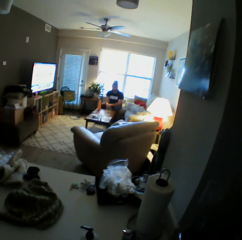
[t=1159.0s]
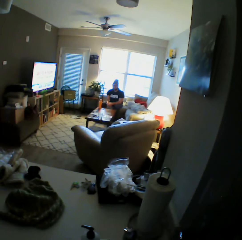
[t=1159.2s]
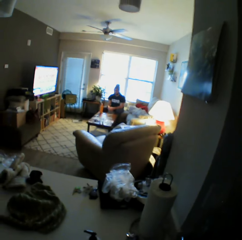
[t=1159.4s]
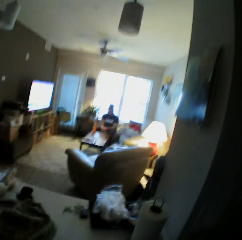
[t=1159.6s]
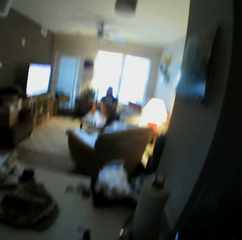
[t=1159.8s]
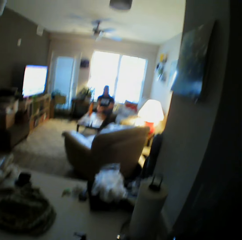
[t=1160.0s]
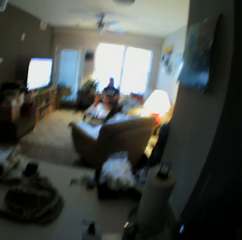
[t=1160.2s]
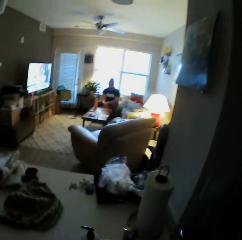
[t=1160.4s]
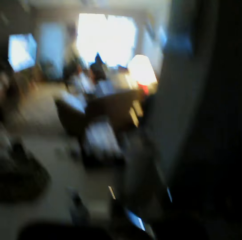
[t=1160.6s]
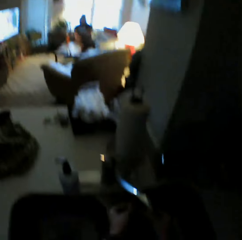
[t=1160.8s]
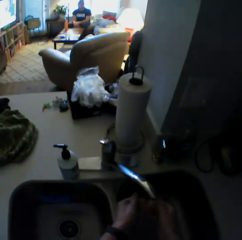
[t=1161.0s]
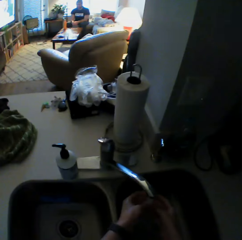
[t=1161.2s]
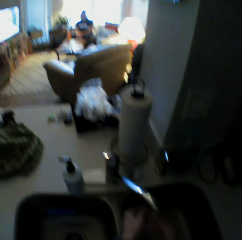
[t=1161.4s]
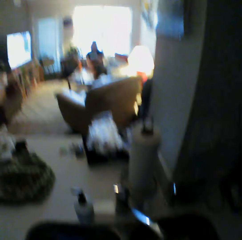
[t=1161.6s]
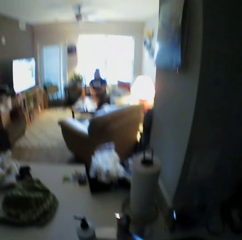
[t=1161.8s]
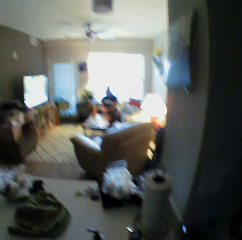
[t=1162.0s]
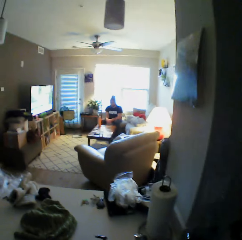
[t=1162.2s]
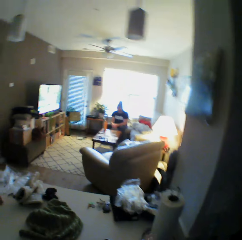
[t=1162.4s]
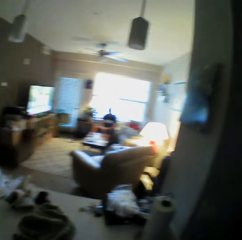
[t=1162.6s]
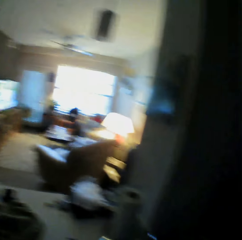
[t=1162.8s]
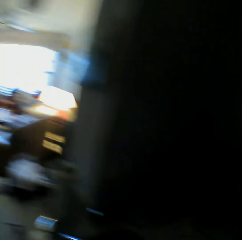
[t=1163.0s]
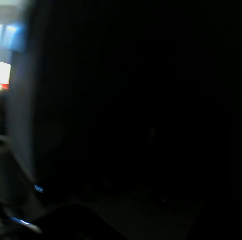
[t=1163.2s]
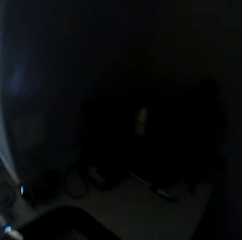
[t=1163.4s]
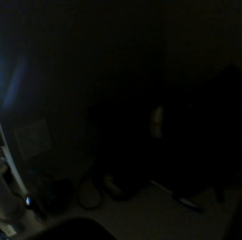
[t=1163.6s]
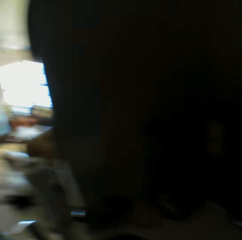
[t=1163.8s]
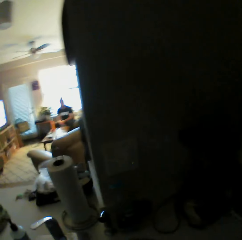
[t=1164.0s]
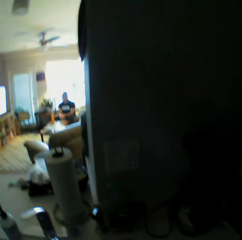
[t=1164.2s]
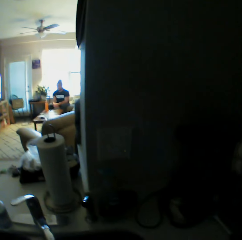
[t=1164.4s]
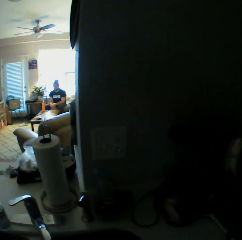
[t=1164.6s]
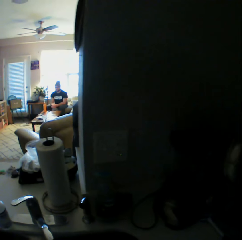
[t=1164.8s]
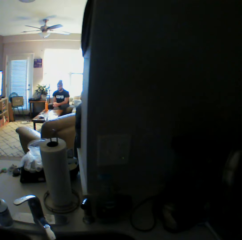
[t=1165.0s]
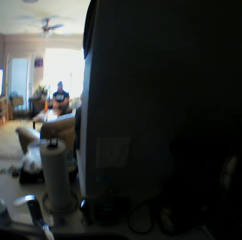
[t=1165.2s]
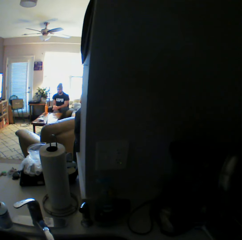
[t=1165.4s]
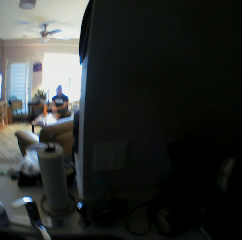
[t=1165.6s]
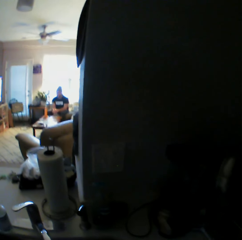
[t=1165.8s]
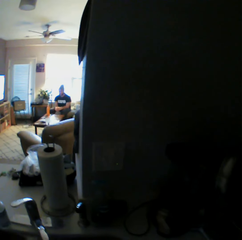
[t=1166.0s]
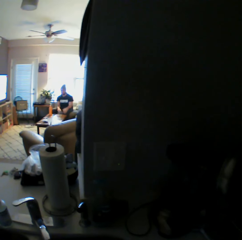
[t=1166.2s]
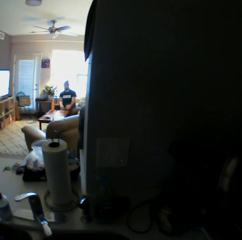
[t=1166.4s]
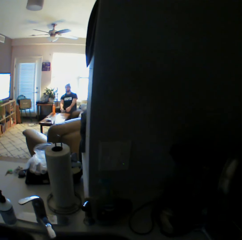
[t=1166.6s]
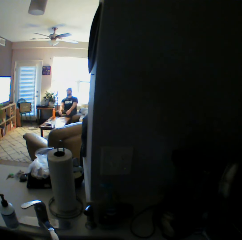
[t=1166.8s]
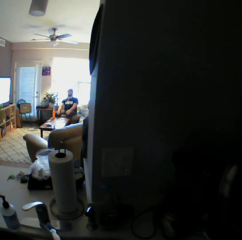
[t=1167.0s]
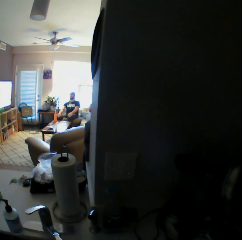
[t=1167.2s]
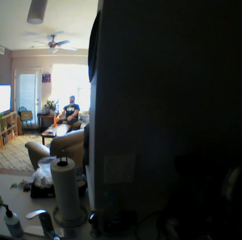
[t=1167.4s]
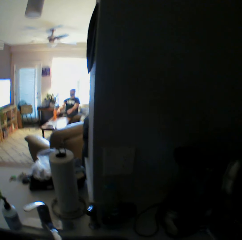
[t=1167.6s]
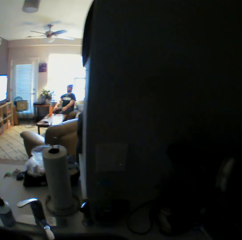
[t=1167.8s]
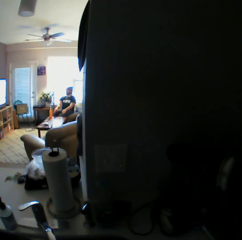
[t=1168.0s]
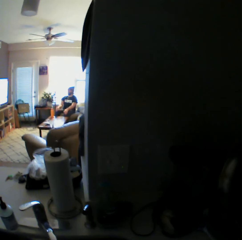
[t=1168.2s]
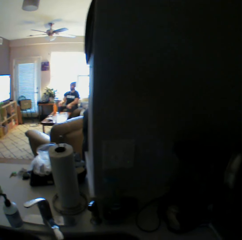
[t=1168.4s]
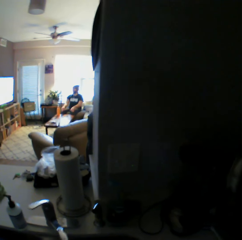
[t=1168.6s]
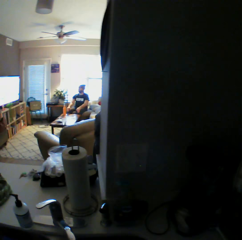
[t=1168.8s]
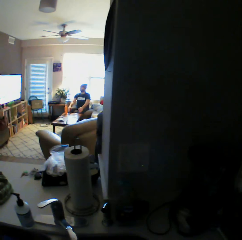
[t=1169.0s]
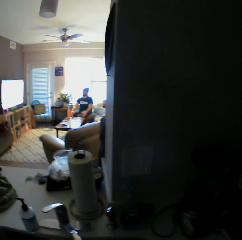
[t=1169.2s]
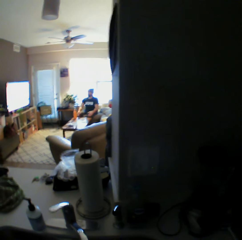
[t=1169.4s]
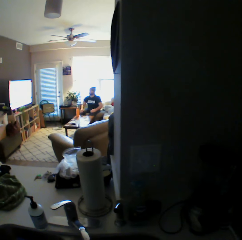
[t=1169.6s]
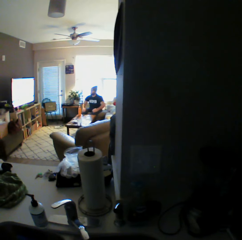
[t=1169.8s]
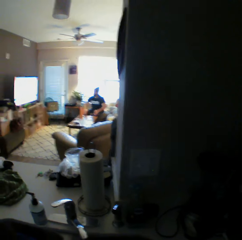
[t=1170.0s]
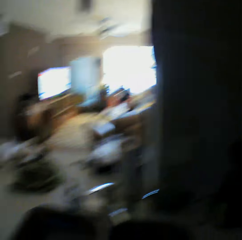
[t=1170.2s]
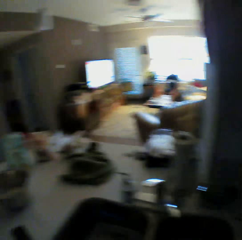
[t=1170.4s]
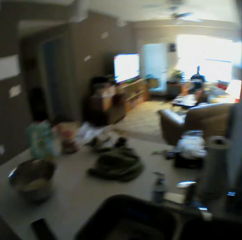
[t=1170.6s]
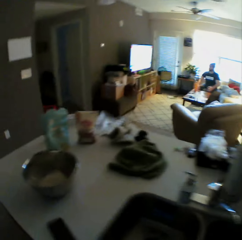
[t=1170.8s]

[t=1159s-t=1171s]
The camera wearer washes her hands in the sink.

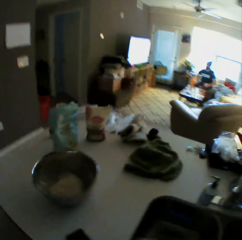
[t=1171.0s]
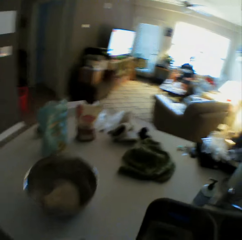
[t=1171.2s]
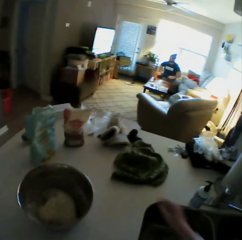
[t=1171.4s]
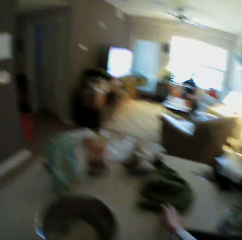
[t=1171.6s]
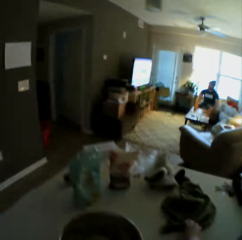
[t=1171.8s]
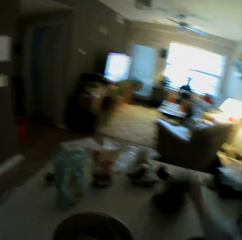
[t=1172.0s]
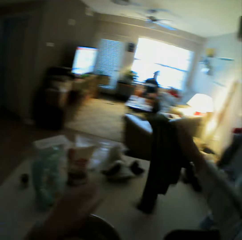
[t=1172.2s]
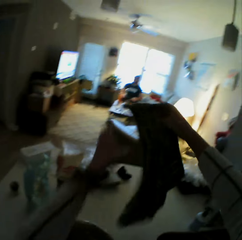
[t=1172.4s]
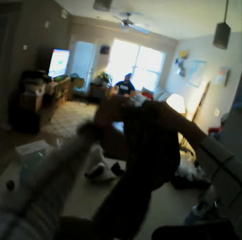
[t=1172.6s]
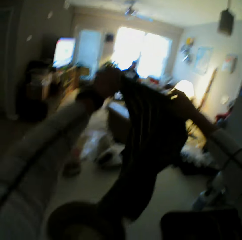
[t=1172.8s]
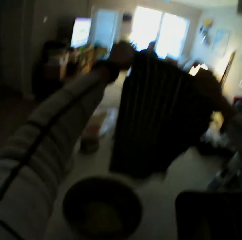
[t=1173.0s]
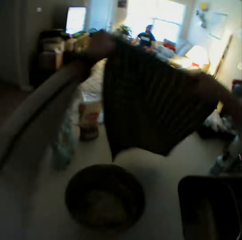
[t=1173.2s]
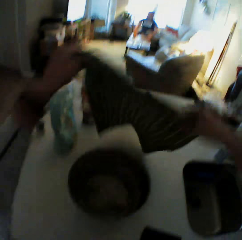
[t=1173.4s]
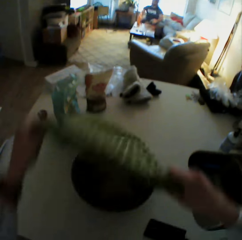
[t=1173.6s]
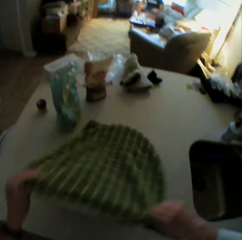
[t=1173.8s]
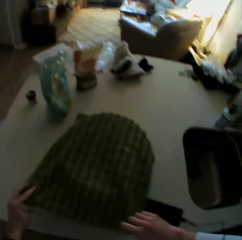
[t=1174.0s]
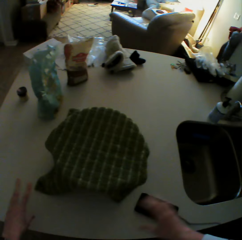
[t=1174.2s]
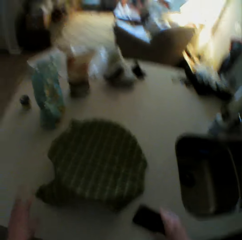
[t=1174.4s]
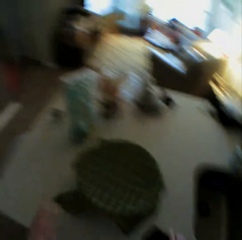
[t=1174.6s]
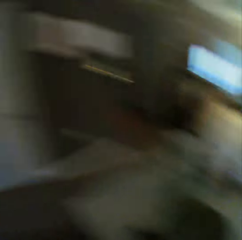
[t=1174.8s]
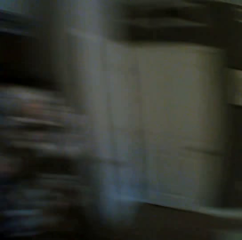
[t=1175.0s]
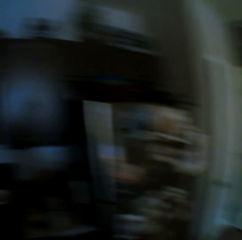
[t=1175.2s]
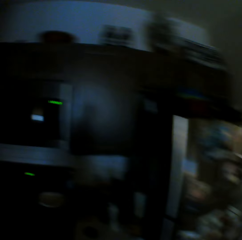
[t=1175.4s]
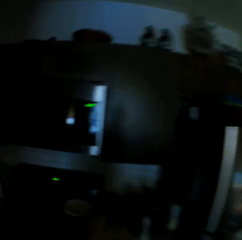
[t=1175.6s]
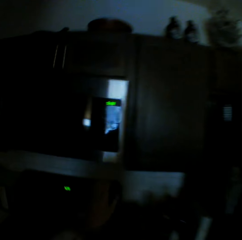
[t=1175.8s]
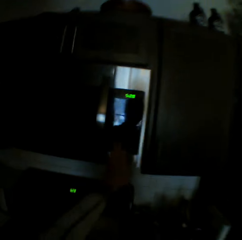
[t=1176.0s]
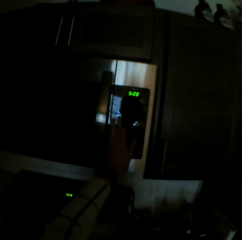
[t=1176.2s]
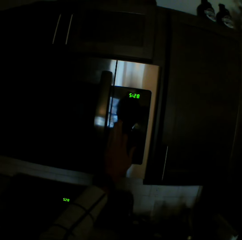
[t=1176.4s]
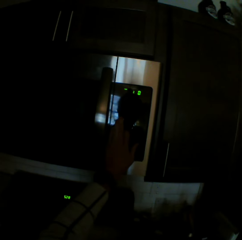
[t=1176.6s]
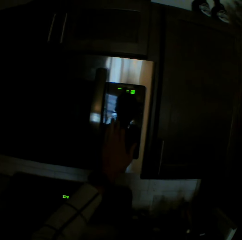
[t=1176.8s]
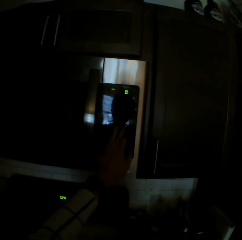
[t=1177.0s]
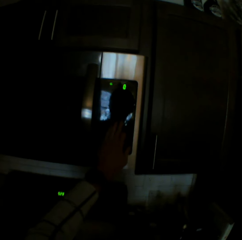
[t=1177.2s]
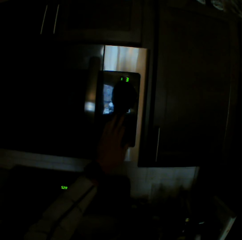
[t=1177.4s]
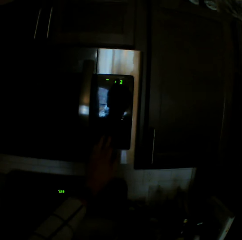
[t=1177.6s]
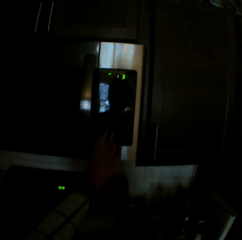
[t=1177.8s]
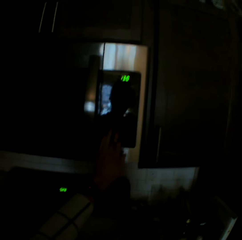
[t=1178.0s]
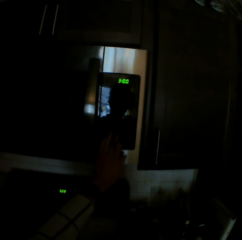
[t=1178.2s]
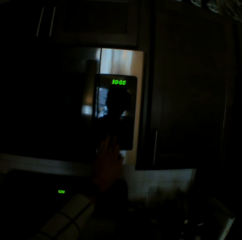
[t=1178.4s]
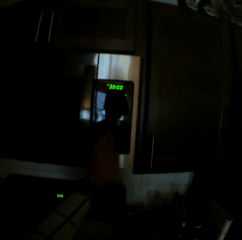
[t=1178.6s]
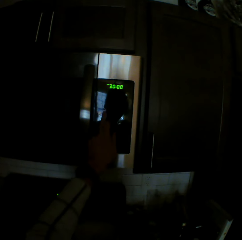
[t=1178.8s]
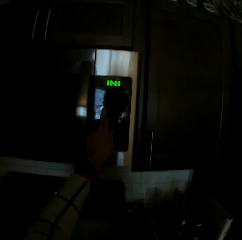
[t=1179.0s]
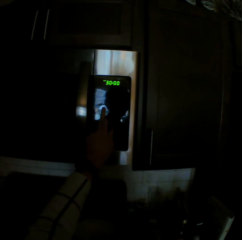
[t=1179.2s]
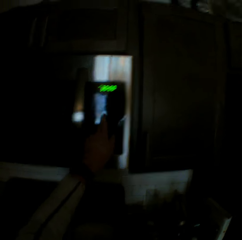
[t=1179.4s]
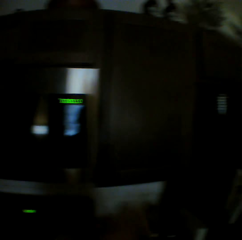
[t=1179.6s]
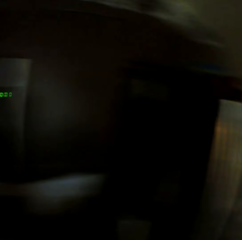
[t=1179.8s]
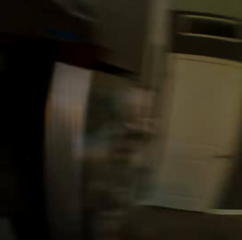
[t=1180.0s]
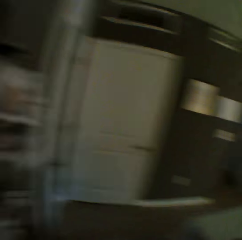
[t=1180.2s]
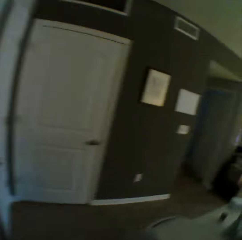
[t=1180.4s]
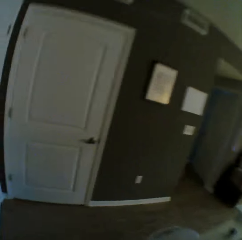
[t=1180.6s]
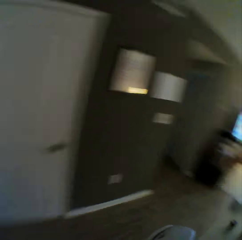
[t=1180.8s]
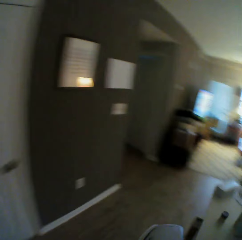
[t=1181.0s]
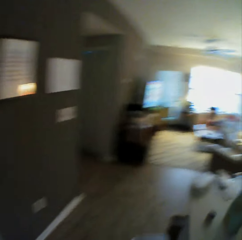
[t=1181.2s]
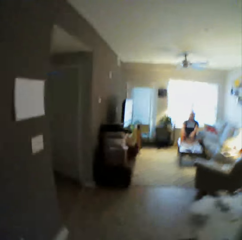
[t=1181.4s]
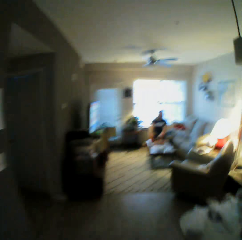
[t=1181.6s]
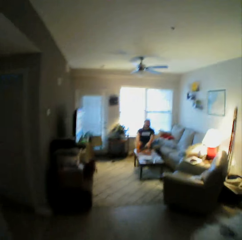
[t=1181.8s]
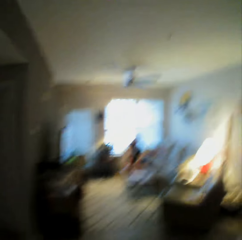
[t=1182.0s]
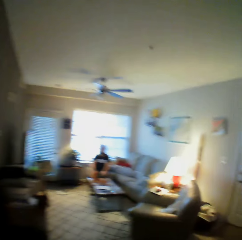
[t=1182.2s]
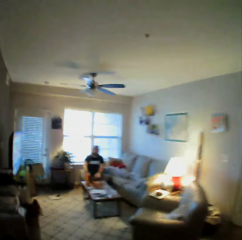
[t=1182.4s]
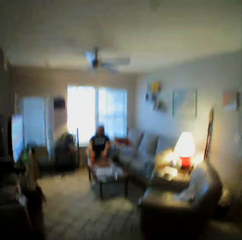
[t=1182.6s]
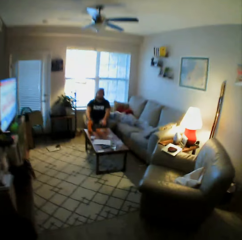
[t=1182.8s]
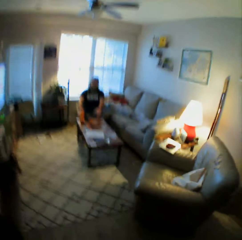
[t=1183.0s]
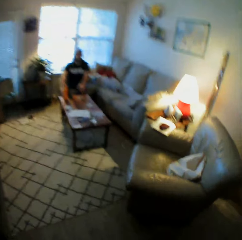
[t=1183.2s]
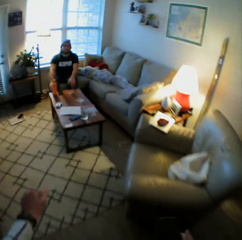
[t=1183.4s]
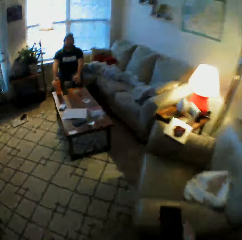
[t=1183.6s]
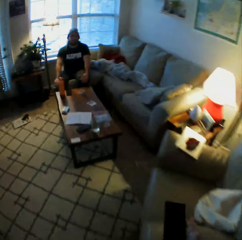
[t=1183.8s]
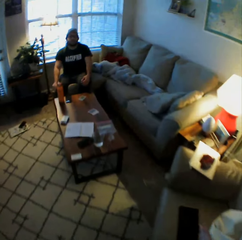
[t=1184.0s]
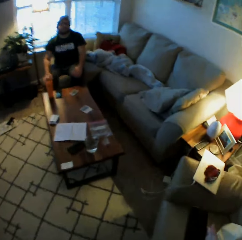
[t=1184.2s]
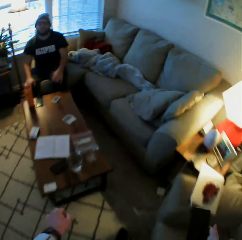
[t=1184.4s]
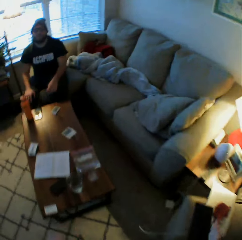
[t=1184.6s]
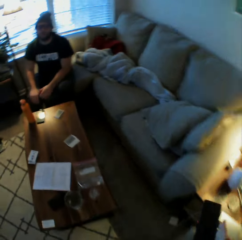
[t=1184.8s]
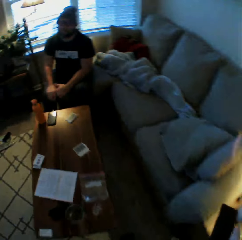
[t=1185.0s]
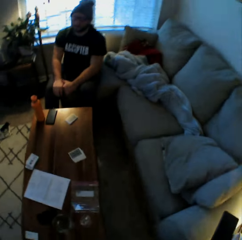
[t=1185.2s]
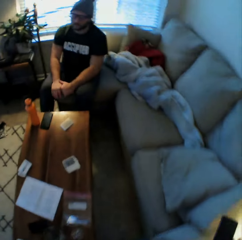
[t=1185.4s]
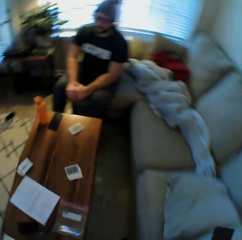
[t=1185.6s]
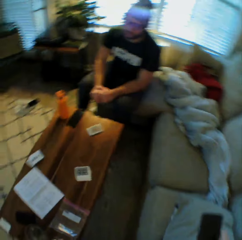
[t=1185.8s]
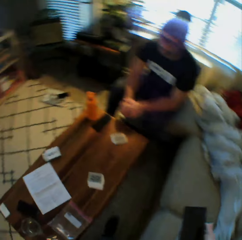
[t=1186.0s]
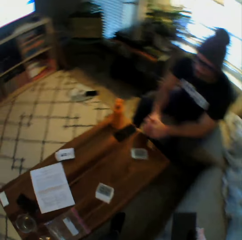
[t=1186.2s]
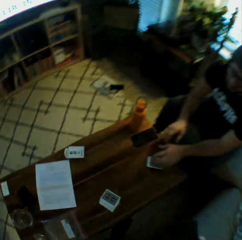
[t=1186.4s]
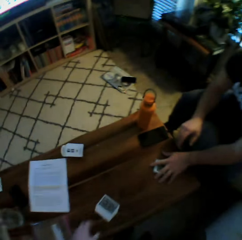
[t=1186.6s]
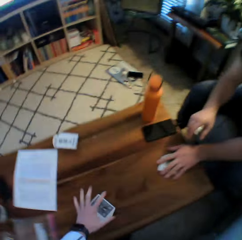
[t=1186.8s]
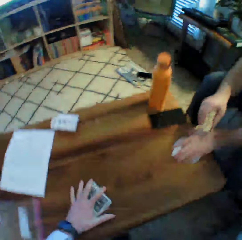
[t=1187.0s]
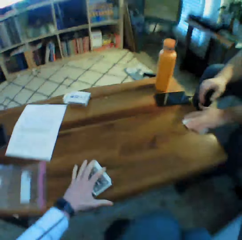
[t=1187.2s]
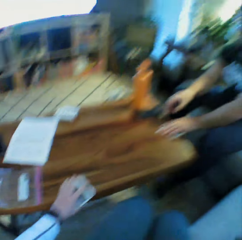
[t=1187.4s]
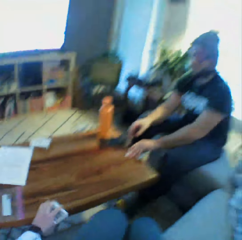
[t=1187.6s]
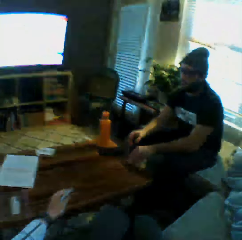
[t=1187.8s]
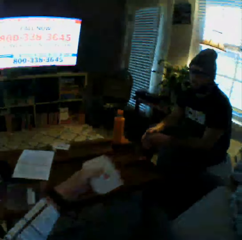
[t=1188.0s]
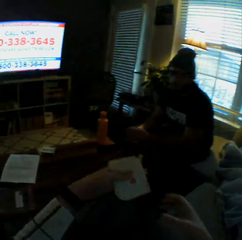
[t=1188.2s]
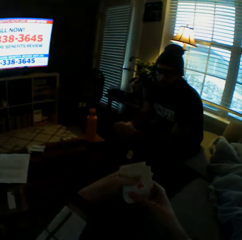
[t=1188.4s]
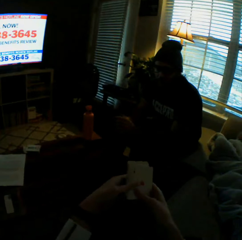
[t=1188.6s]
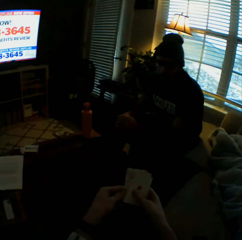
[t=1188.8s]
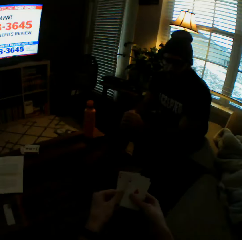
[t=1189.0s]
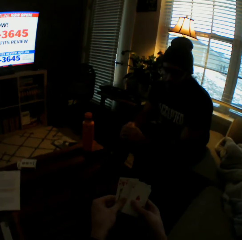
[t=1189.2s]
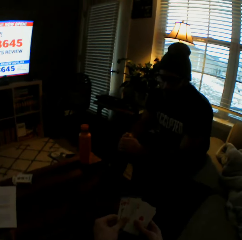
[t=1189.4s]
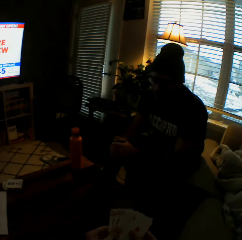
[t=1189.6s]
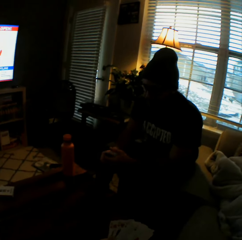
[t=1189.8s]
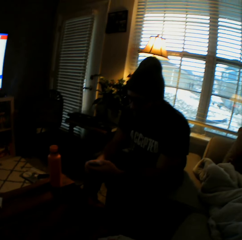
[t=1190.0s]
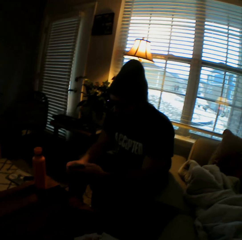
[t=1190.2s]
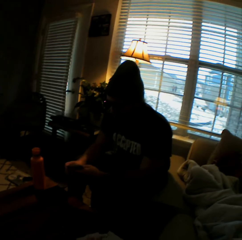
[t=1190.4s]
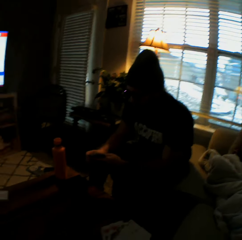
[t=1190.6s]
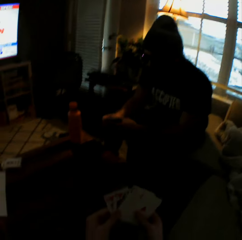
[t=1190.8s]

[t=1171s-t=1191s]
The camera wearer picks up the green napkin from the kitchen counter with both hands. She covers the bowl on the kitchen counter with the green napkin with both hands. She operates an alarm system with her right hand. She walks to the sitting room area, towards the man. She holds a phone with her right hand. The man picks up some cards from a table with his left hand. The camera wearer picks up some cards from the table with her left hand. She sits on a sofa and holds the cards with both hands.
